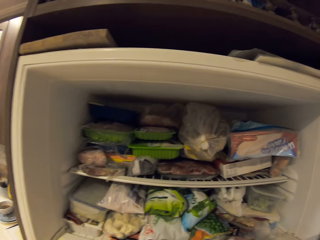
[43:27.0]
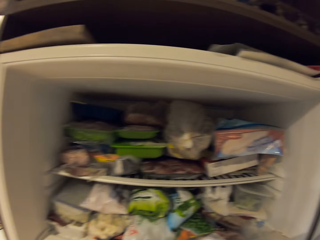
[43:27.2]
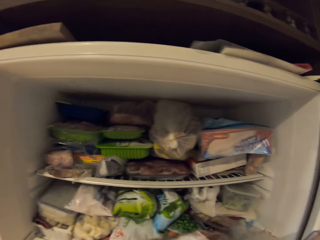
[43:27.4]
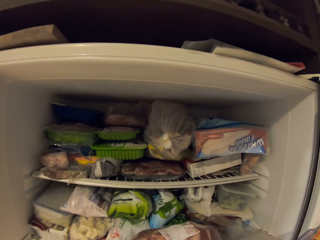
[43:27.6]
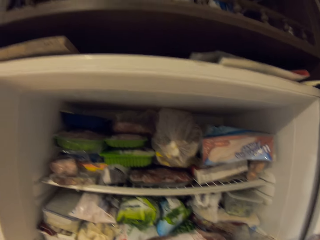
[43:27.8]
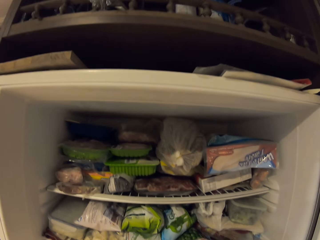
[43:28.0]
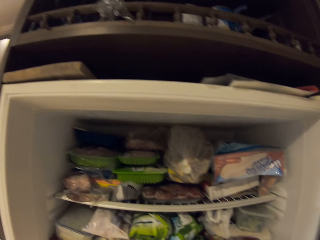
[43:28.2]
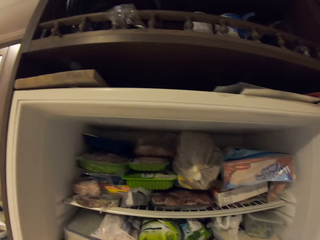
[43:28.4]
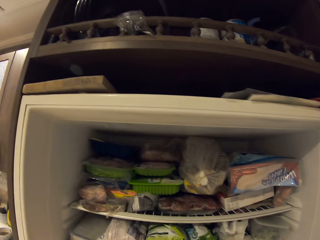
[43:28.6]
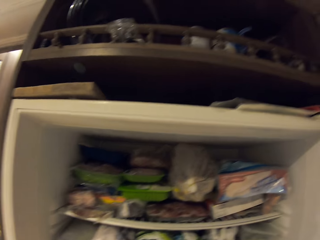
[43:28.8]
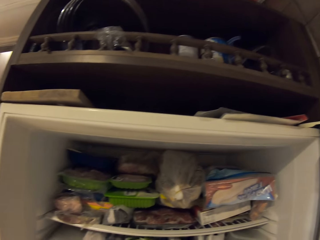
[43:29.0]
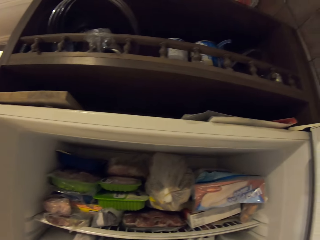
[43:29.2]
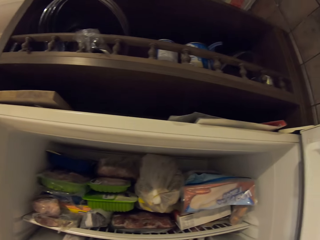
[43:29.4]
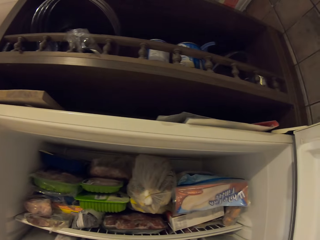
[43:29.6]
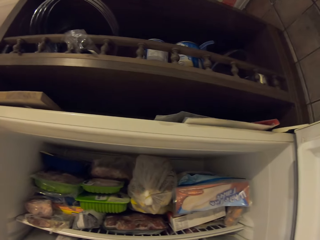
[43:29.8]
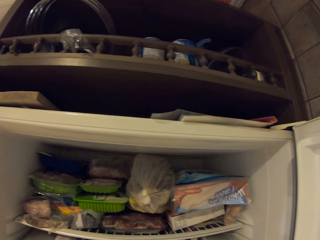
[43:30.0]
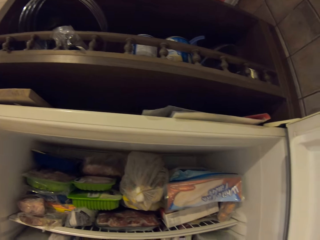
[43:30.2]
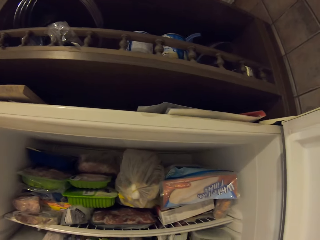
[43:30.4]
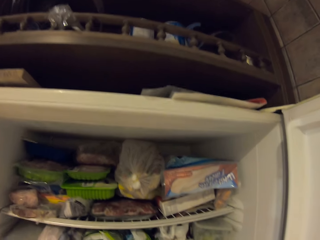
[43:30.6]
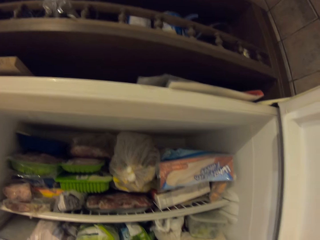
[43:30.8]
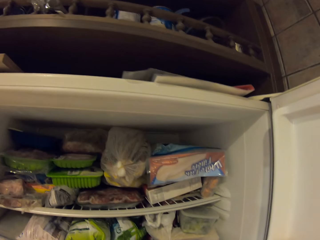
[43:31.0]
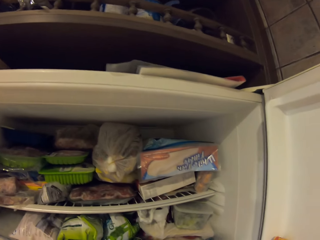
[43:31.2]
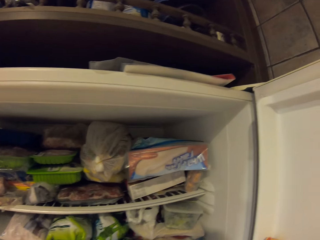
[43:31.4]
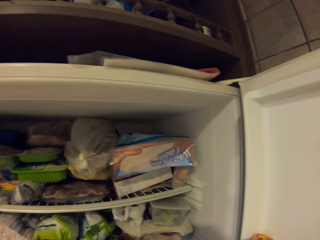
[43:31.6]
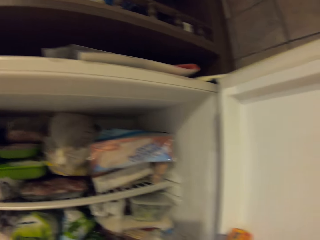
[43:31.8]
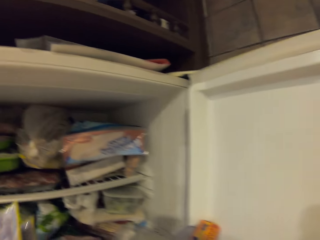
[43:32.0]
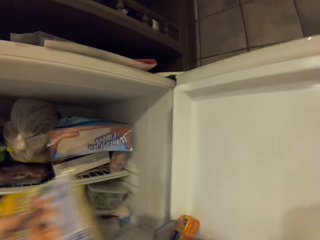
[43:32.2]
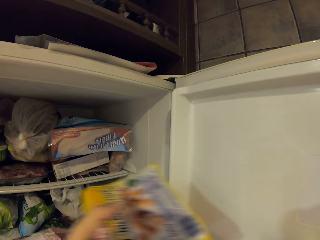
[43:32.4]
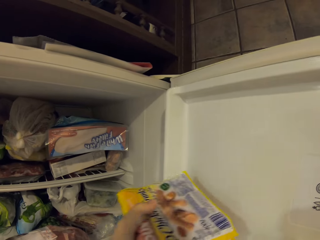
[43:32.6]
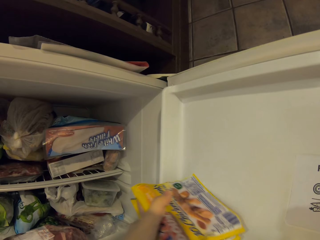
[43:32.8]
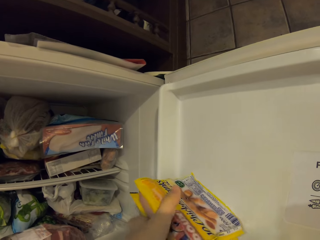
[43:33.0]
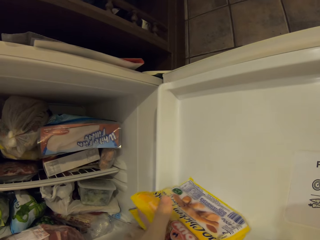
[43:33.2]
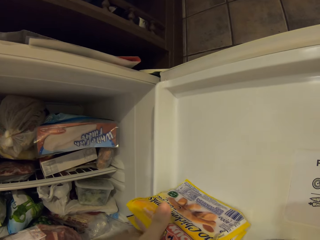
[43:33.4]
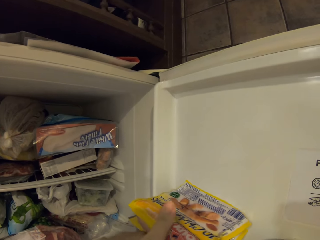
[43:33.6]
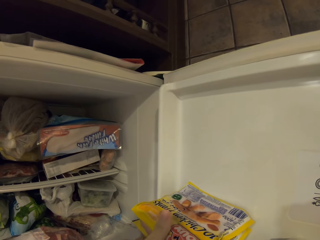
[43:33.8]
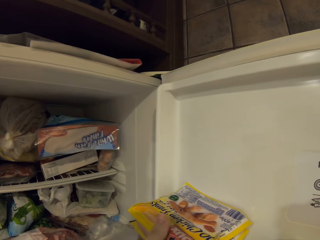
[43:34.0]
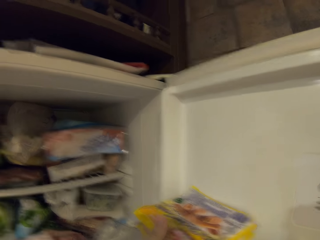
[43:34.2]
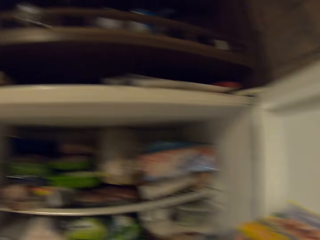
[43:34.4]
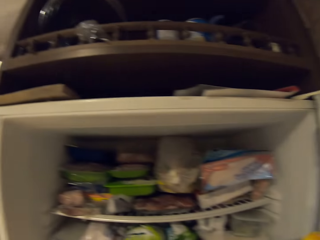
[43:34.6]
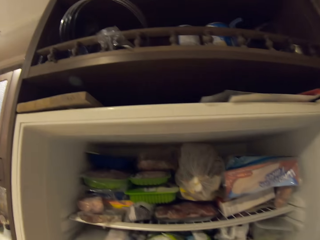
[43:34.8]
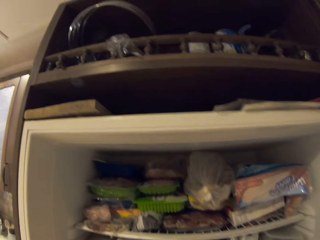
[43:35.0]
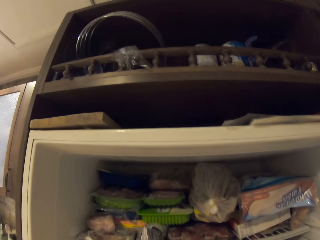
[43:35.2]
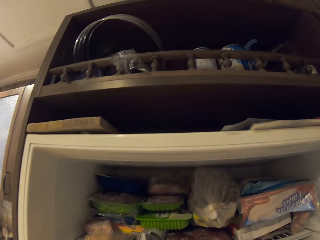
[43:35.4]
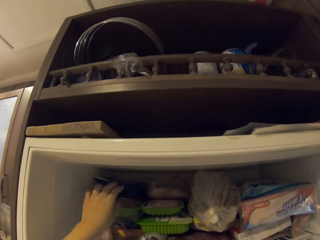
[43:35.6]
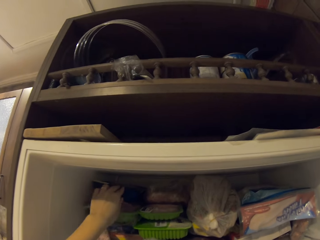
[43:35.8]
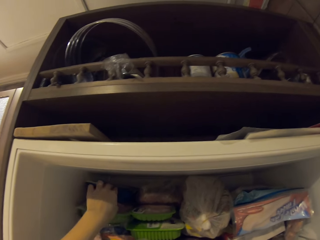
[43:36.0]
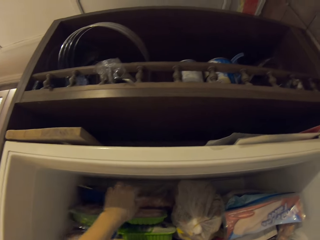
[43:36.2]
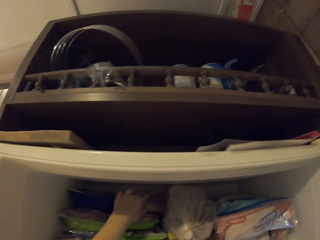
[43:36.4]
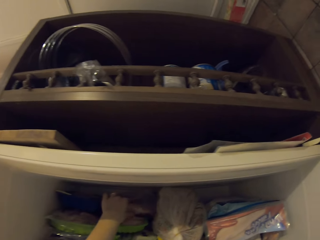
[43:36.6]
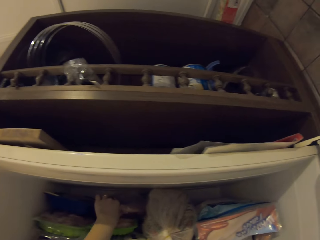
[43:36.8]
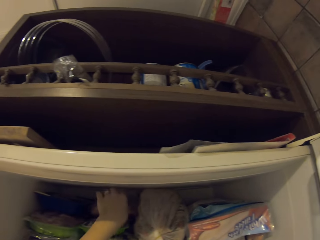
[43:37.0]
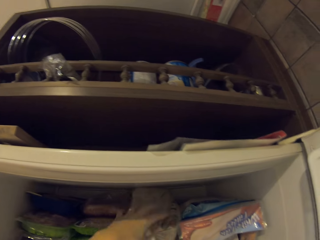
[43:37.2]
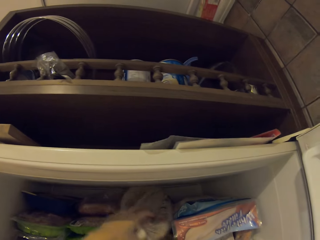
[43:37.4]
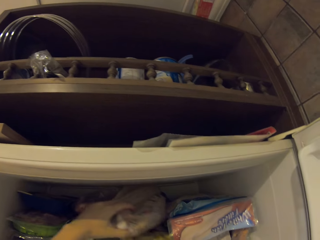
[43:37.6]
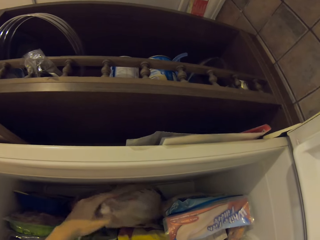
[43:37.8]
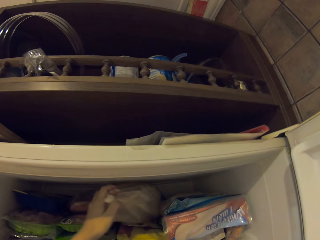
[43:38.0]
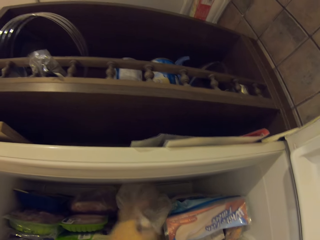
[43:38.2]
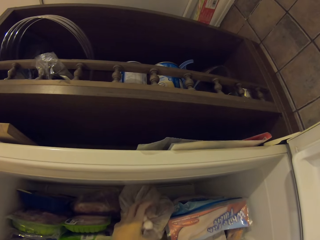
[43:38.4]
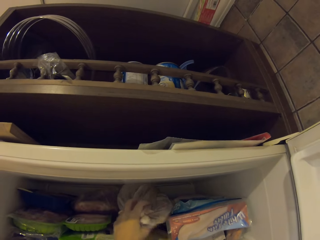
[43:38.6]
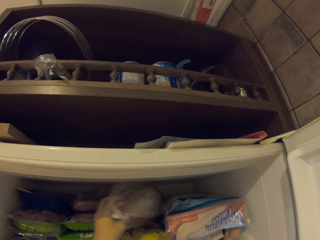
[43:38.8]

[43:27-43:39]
The camera wearer looks inside the fridge. They place items in the fridge. They look inside the fridge. They arrange the items in the fridge.

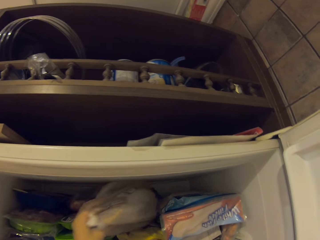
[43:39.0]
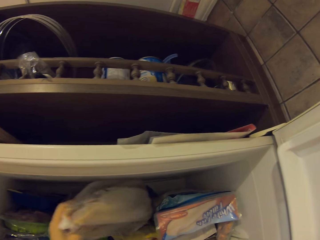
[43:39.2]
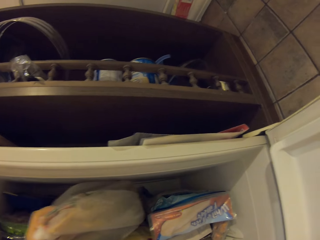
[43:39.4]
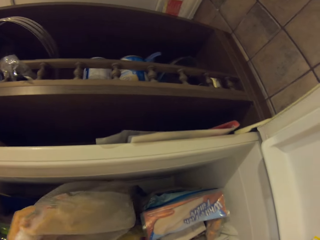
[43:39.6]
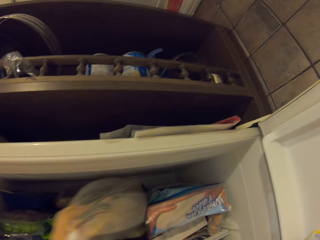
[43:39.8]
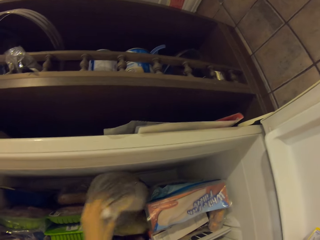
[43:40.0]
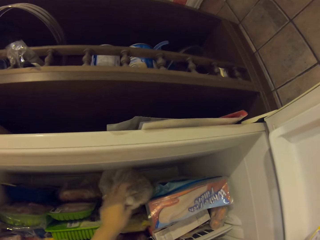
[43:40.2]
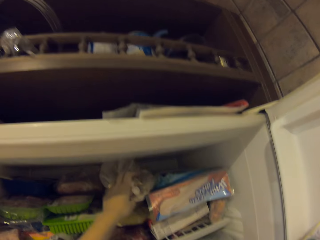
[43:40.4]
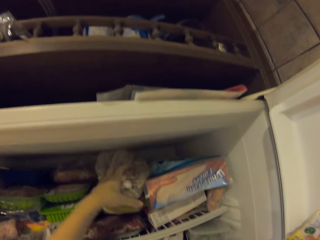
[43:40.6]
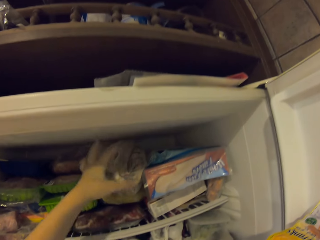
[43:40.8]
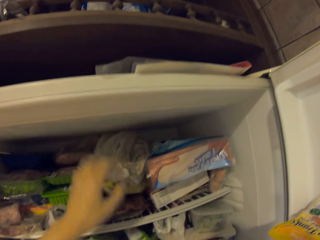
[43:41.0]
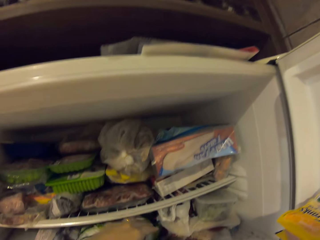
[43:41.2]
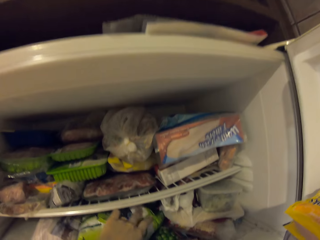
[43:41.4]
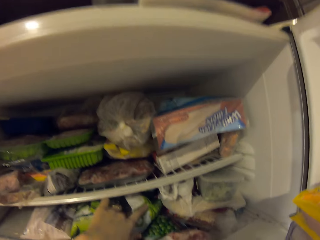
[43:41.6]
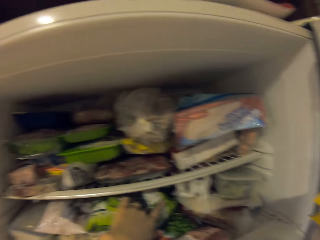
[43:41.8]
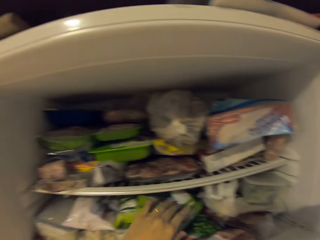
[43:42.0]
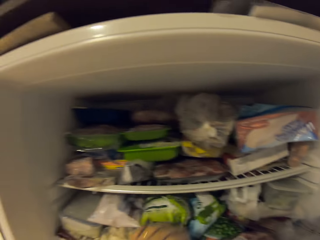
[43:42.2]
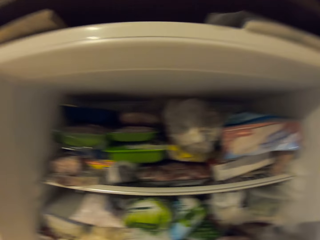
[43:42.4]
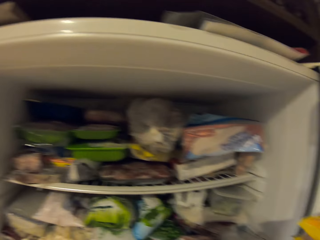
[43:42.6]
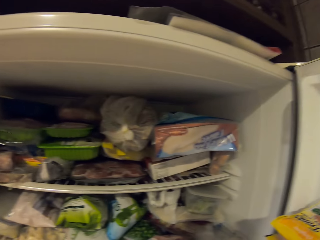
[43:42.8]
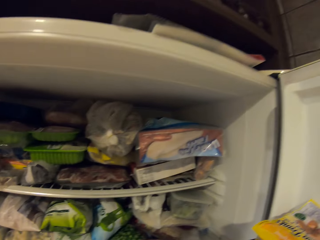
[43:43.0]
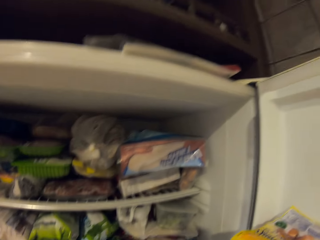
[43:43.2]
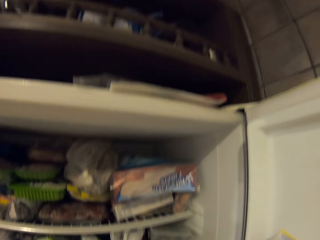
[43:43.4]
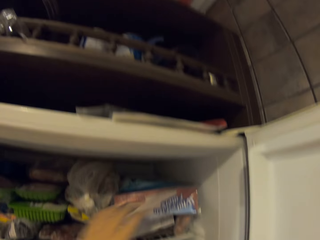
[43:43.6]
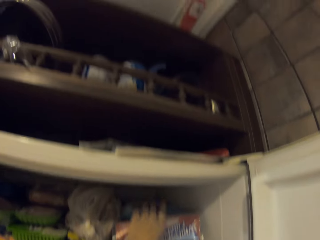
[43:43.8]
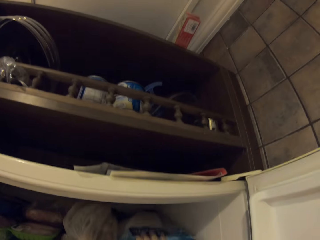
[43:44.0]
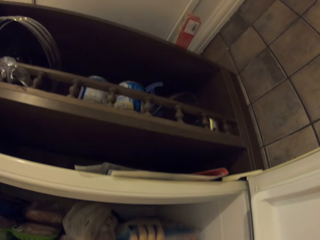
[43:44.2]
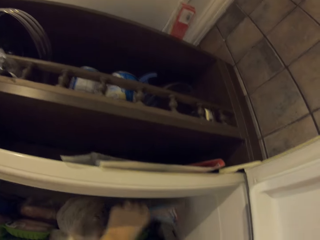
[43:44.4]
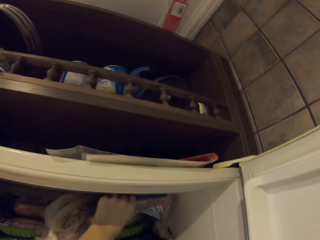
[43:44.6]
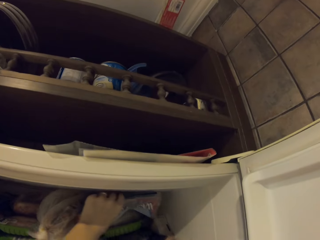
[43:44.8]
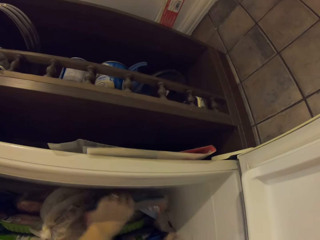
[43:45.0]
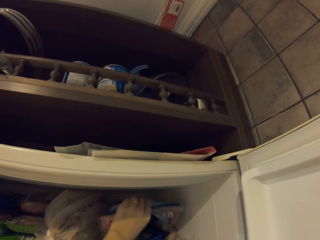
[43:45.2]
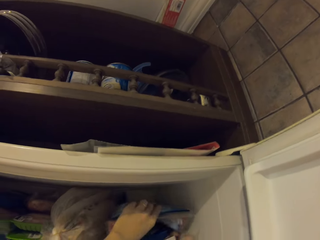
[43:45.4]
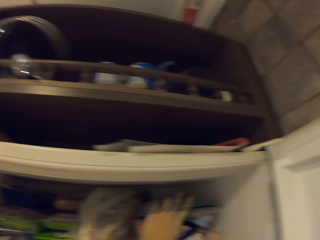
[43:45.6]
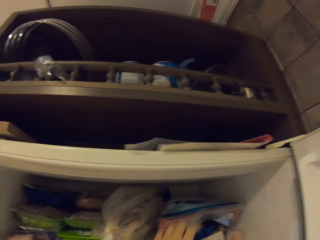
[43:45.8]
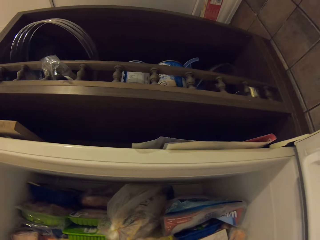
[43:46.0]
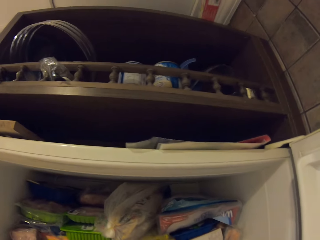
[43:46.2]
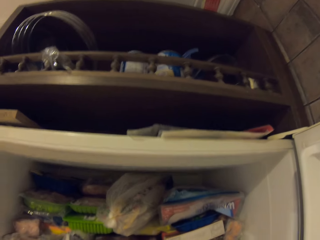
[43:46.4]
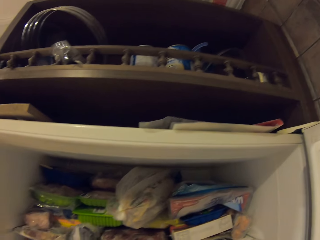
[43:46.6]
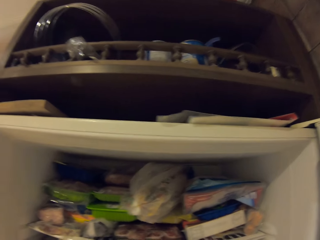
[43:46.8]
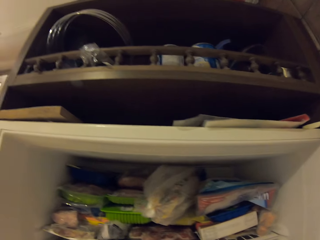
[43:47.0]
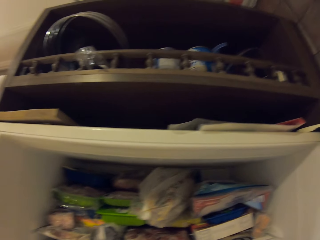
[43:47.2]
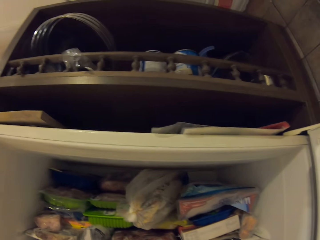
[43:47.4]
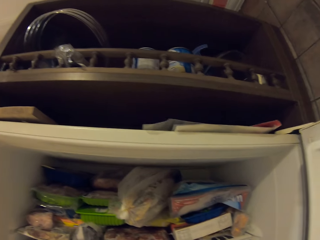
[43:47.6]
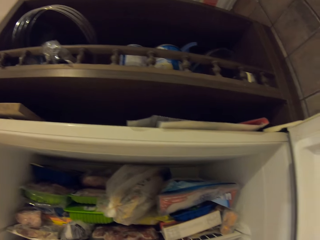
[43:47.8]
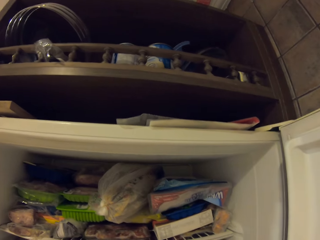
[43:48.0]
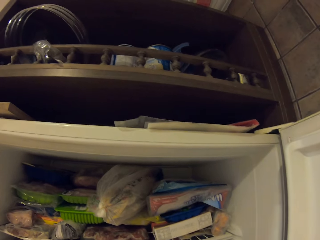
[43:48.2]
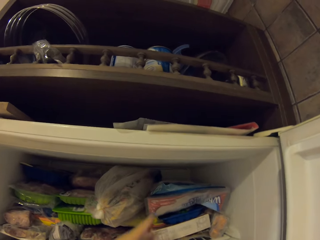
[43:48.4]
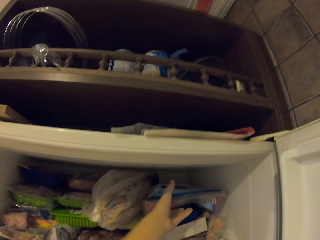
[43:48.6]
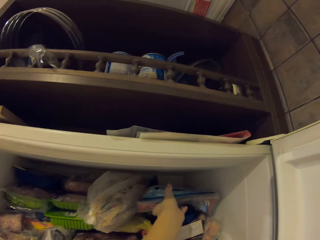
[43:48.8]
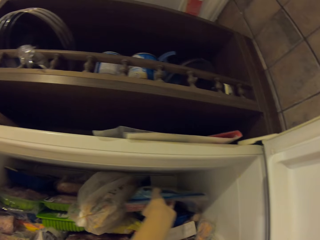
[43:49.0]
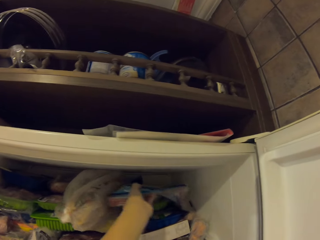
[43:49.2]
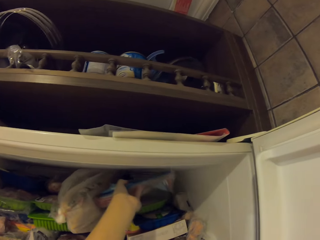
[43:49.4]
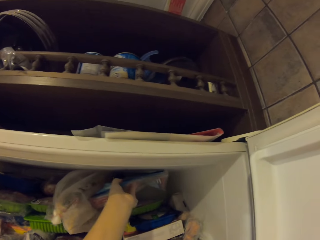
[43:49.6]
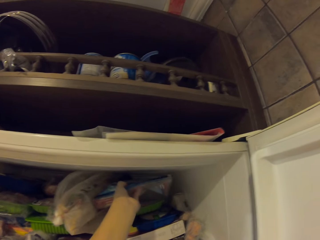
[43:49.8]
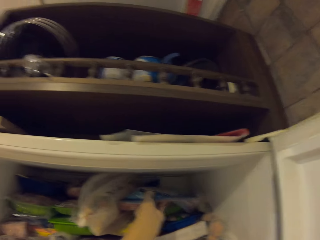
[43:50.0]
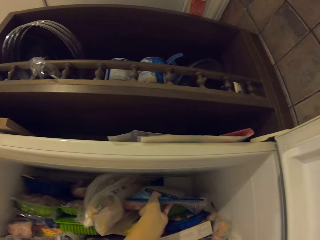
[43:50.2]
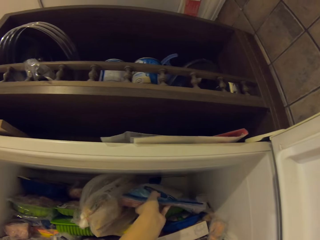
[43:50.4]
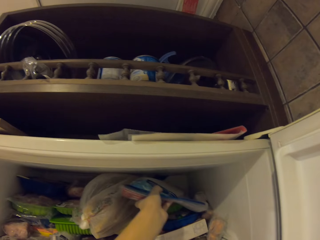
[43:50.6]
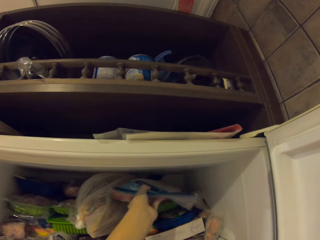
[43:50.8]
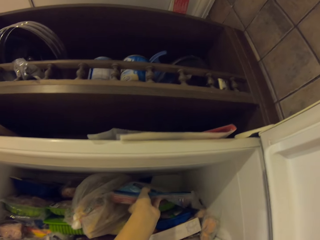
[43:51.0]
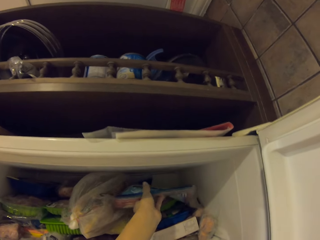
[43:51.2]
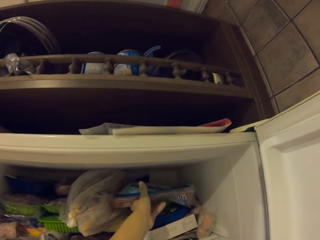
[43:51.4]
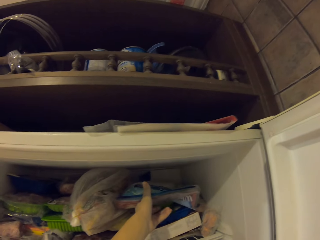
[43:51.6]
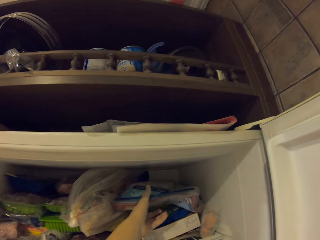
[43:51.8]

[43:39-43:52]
The camera wearer touches a plastic paper in the fridge. They push the paper in the fridge. They touch items in the fridge. They look inside the fridge. They touch plastic papers in the fridge. They look at the items in the fridge. They move the items in the fridge.
